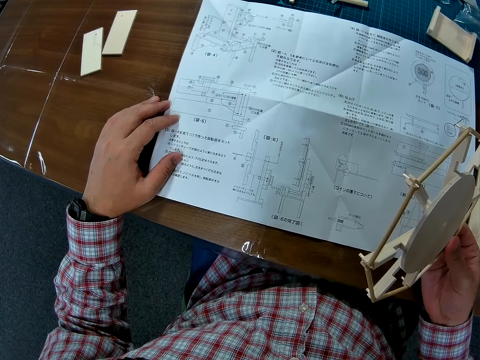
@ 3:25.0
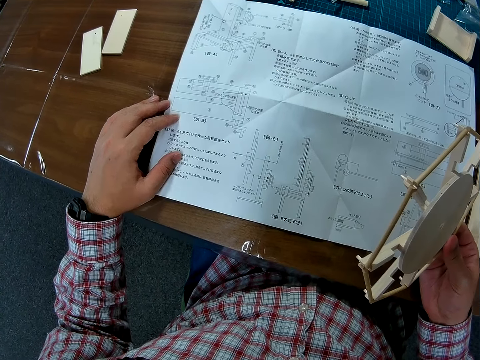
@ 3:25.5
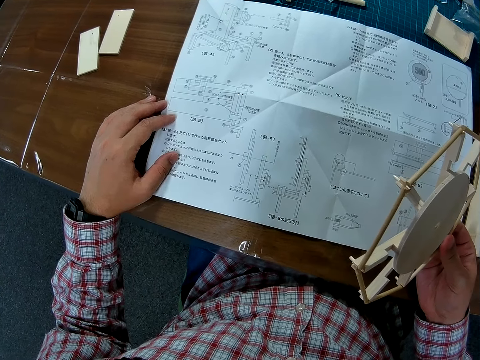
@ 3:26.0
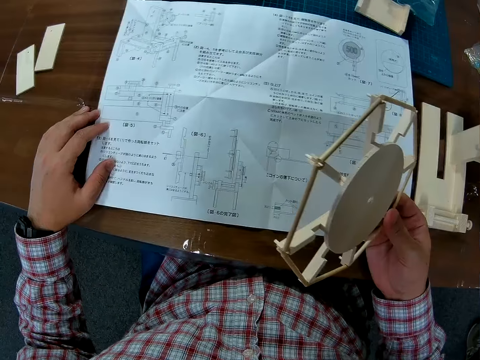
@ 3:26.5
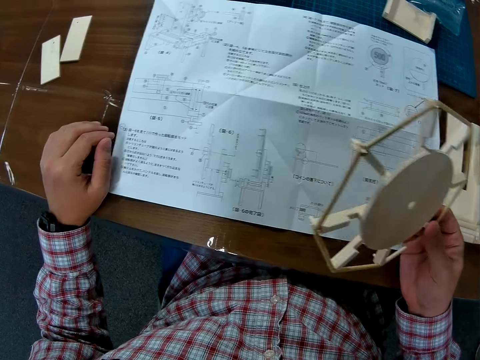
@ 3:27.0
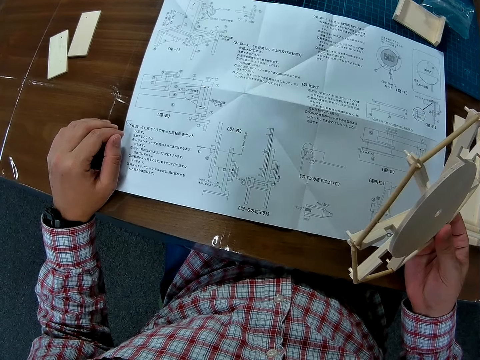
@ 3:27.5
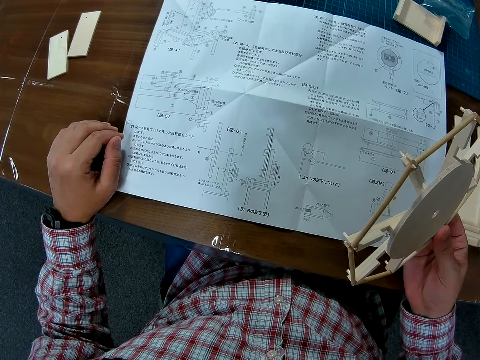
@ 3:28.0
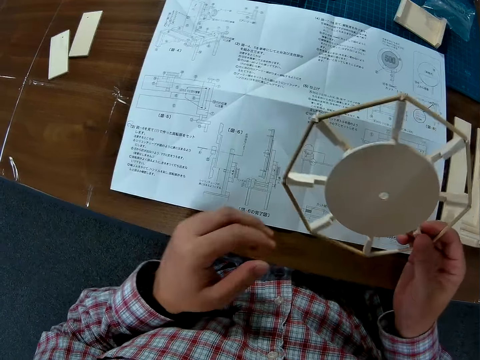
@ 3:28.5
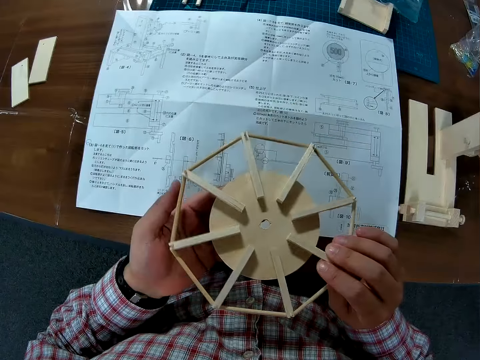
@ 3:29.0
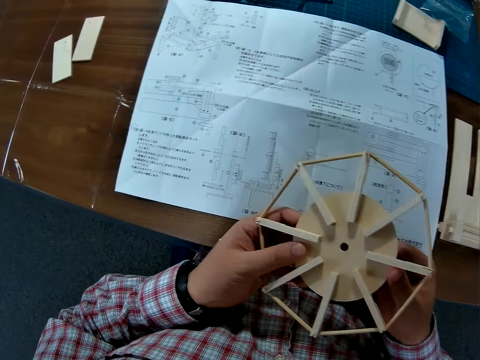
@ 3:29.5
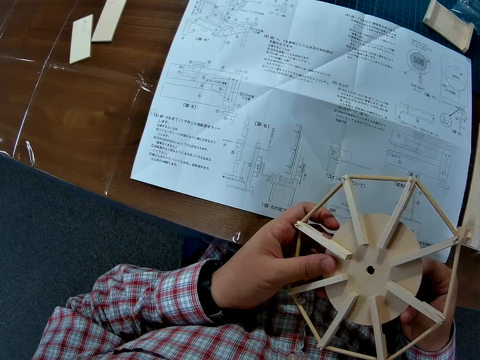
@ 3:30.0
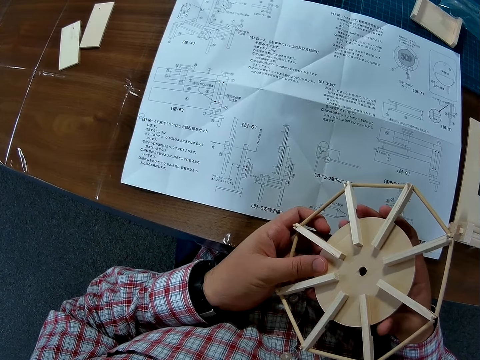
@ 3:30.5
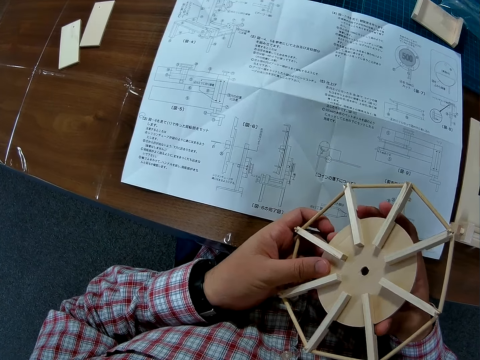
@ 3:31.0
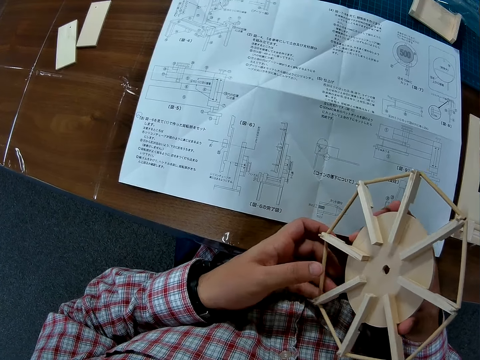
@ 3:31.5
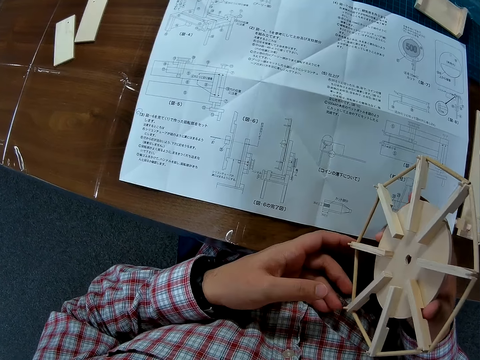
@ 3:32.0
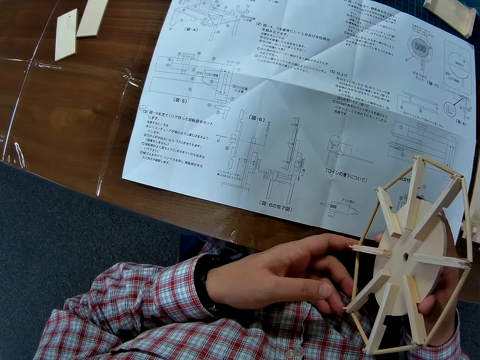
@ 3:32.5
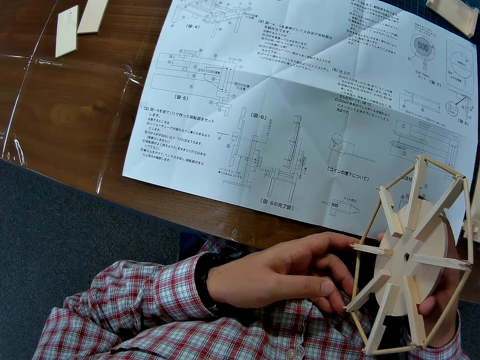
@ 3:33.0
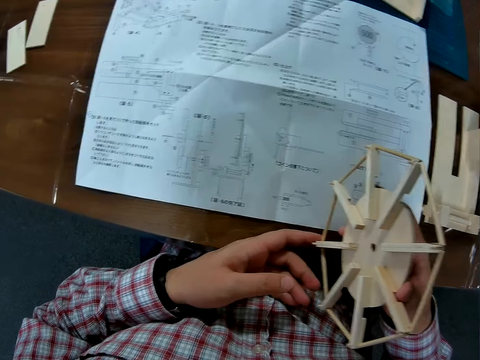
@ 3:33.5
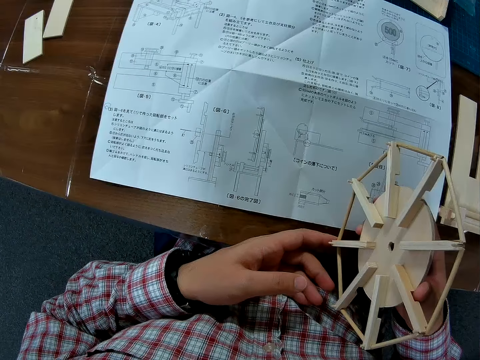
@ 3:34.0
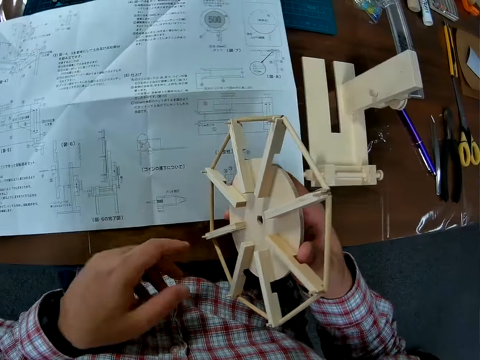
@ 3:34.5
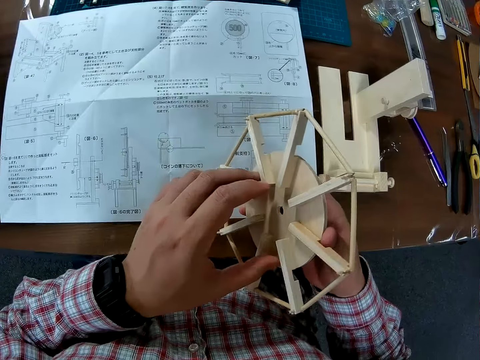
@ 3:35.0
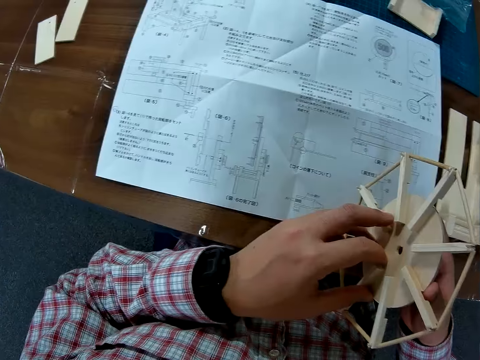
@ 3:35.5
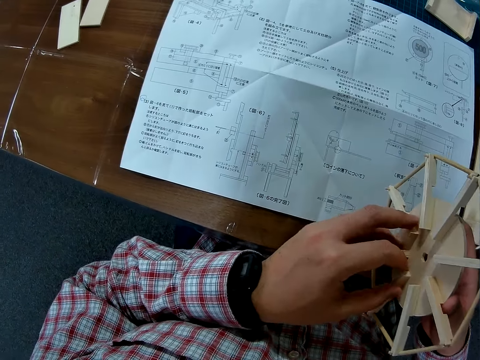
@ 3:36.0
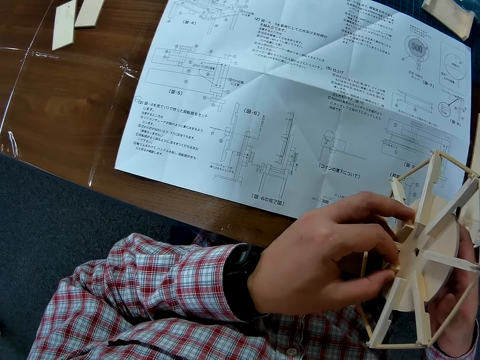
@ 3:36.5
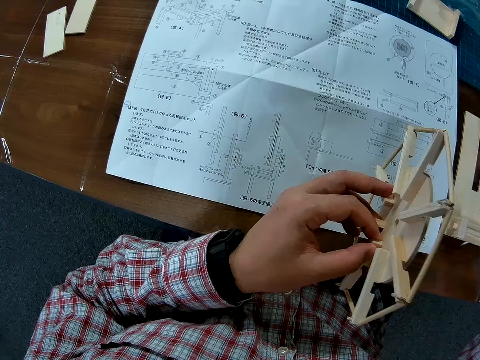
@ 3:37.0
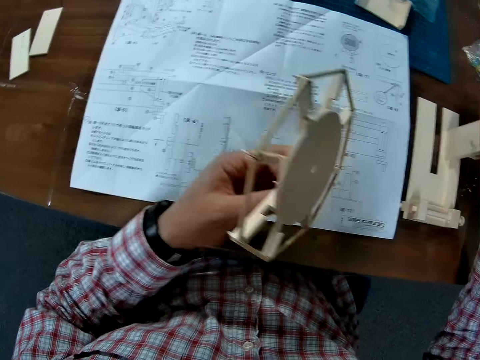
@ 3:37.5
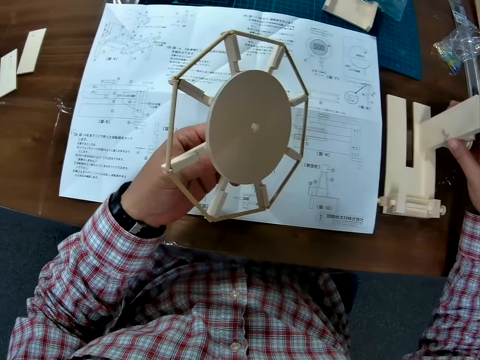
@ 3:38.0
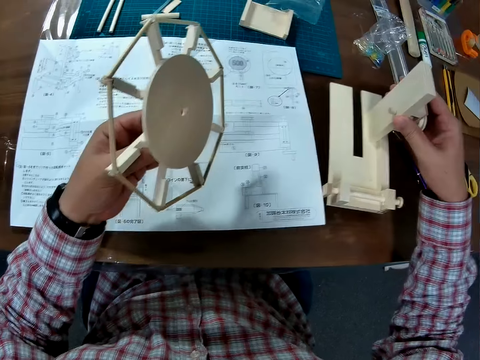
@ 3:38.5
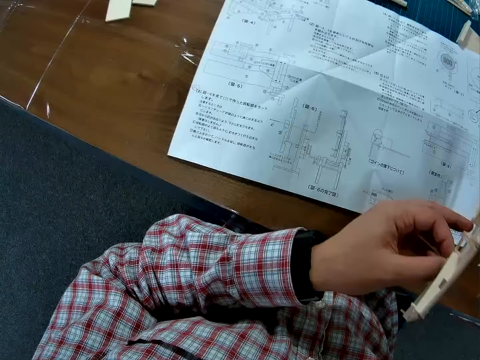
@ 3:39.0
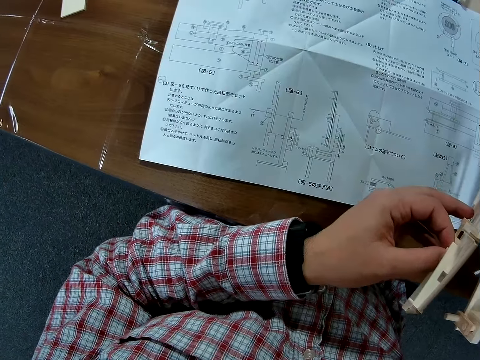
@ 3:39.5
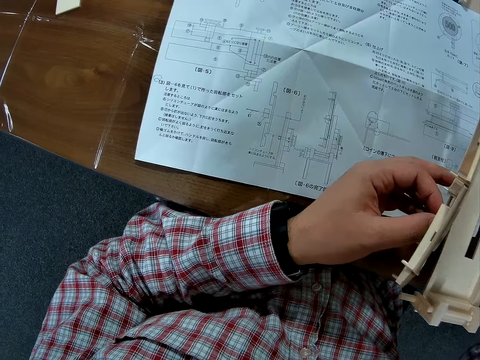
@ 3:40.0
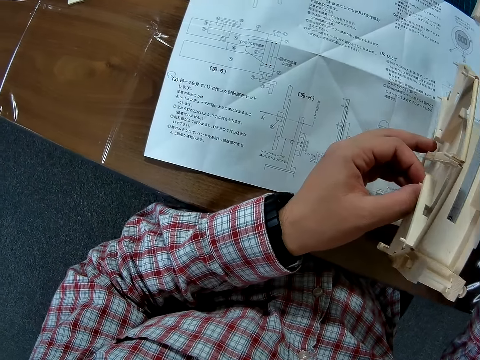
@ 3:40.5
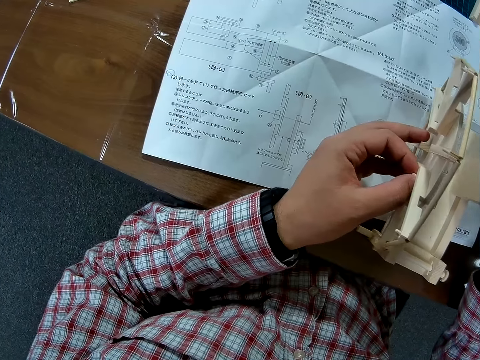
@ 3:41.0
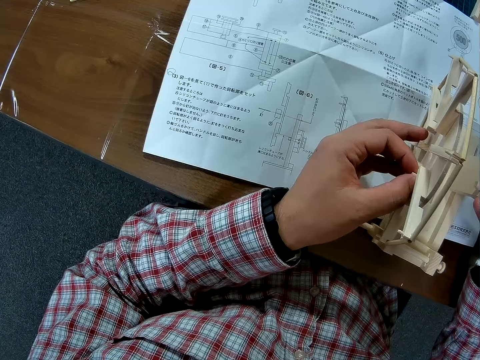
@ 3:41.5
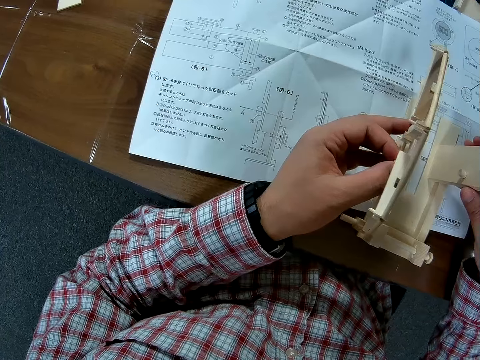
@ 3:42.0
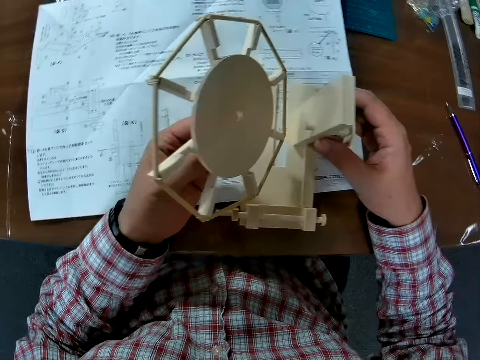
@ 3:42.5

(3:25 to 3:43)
The camera wearer reads a modeling manual. He holds a wheel model with both hands. He examines the wind vane with both hands. He pulls his hand off the wheel model. He puts the wind vane in his left hand. He holds a model. He takes the body of the wind mill from the table with his left hand. He fixes the wind vane on the body of the wind mill.

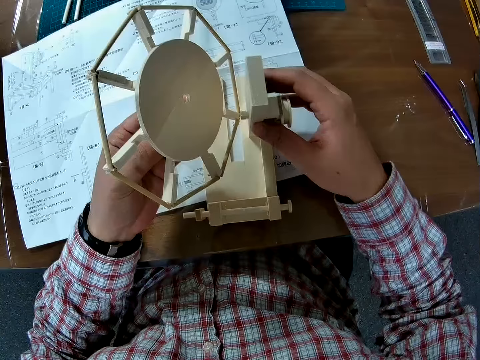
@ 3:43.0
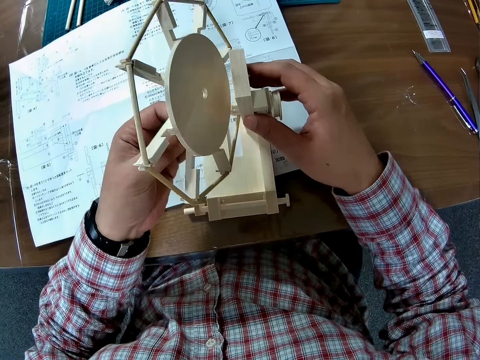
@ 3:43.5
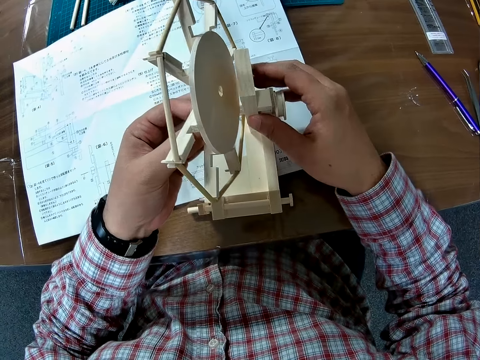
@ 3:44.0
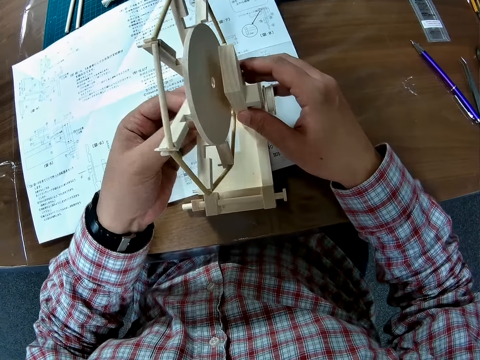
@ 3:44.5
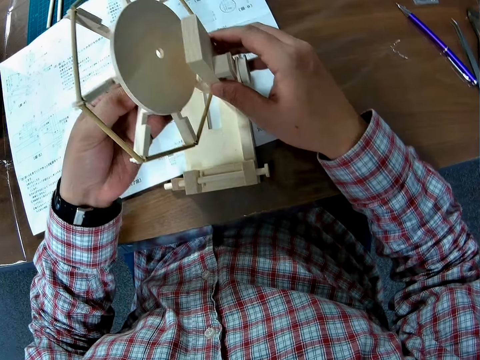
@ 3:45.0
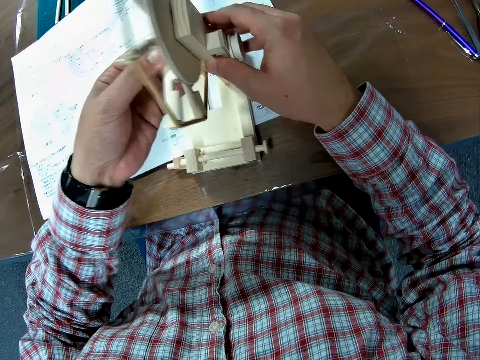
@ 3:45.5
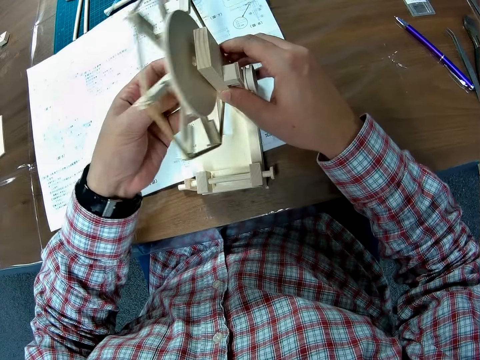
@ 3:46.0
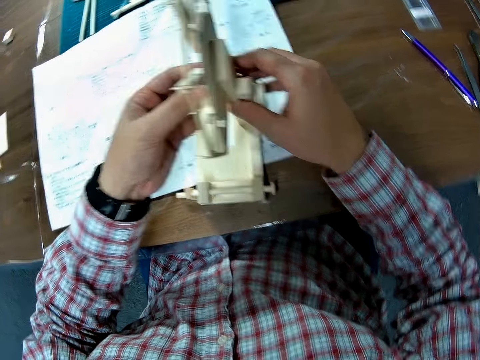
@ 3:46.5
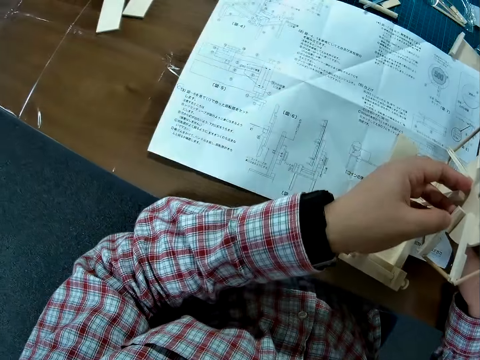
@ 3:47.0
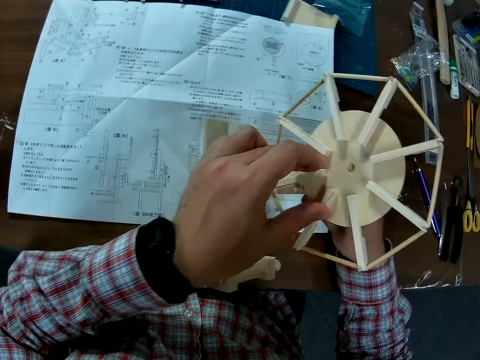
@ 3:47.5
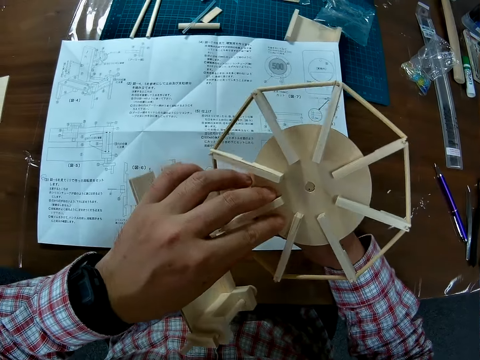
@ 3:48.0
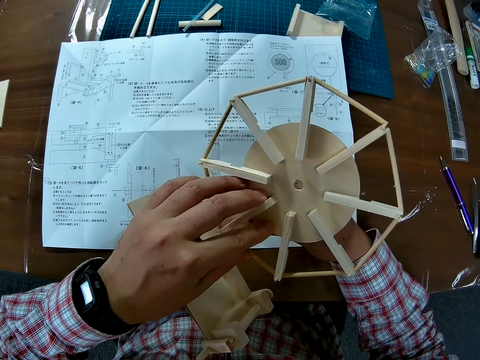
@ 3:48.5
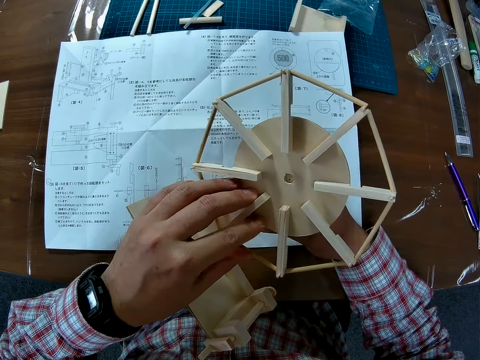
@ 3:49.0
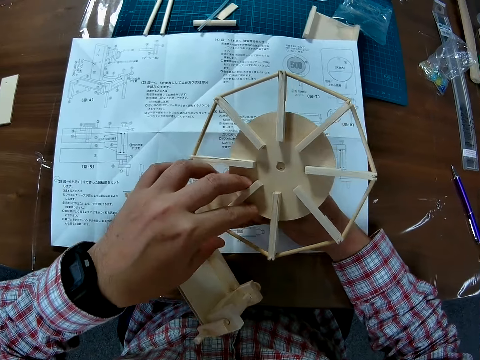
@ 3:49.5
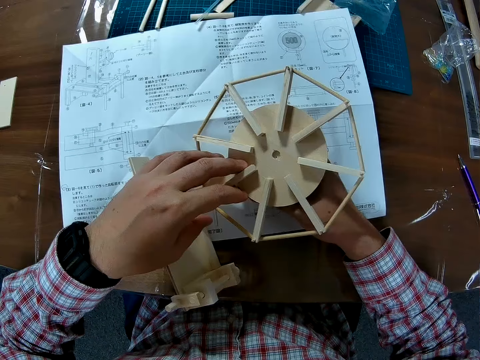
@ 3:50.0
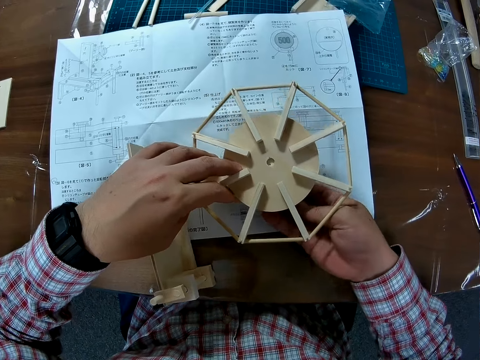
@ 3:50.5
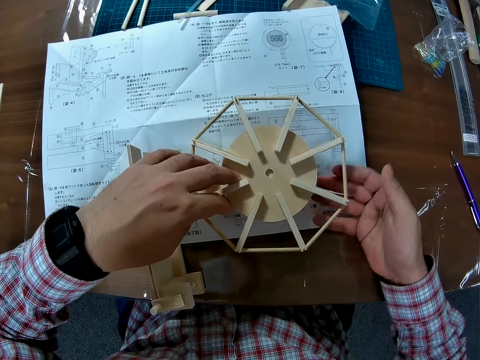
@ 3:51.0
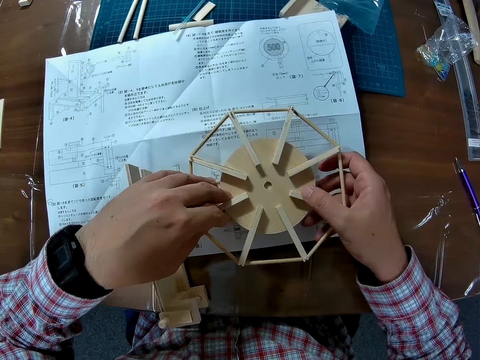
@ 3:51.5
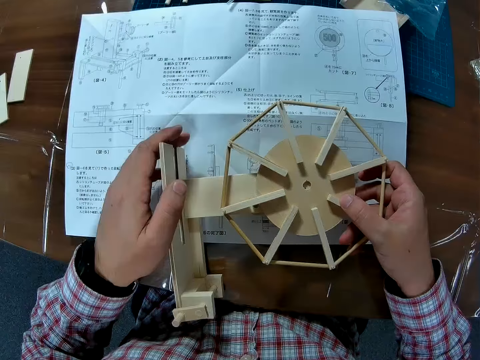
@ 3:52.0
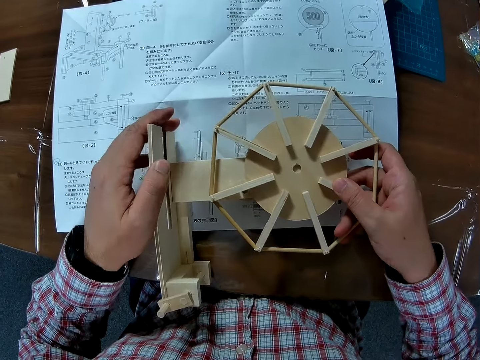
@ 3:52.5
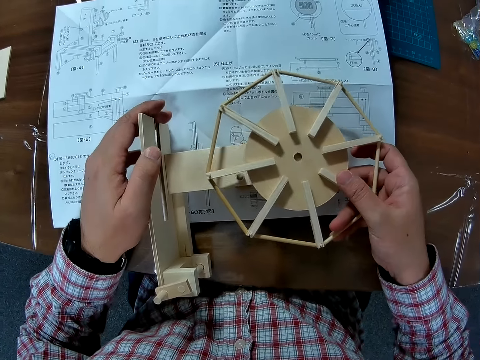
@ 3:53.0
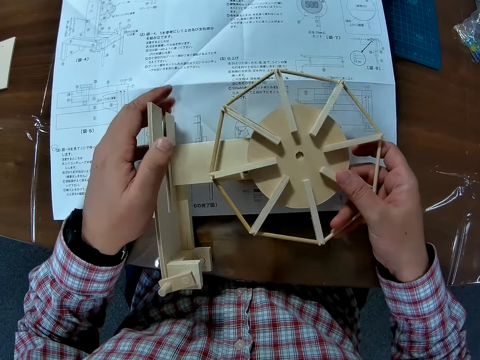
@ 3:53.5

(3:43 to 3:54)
The camera wearer places the wind mill on the table.
